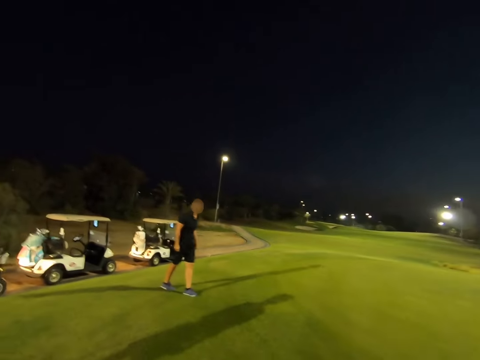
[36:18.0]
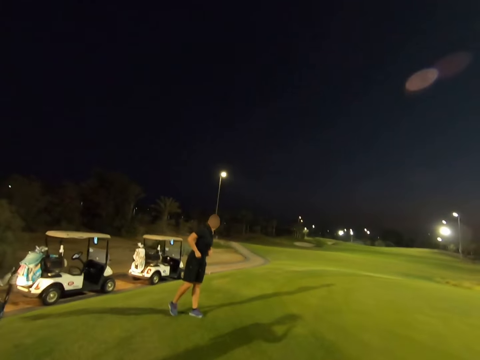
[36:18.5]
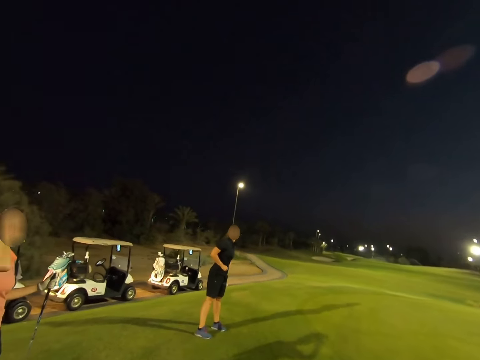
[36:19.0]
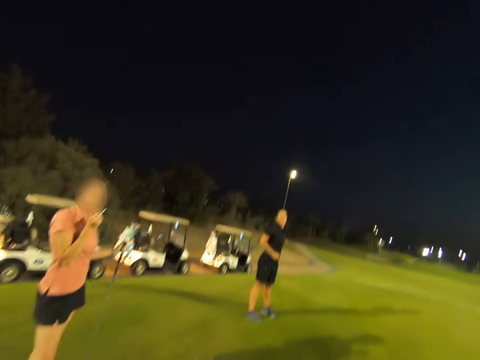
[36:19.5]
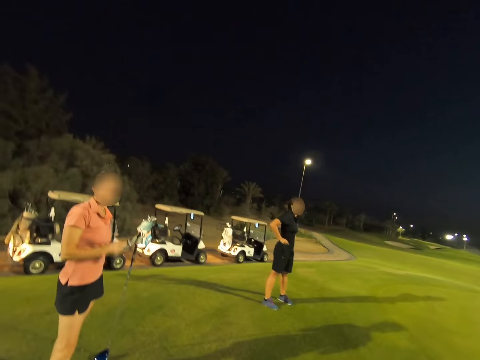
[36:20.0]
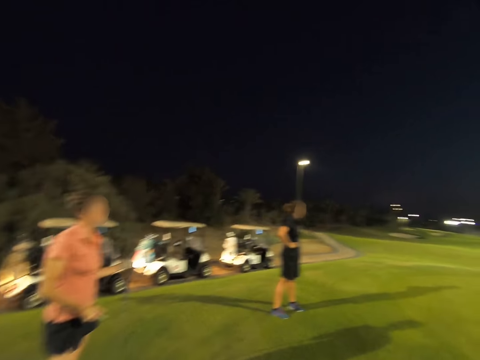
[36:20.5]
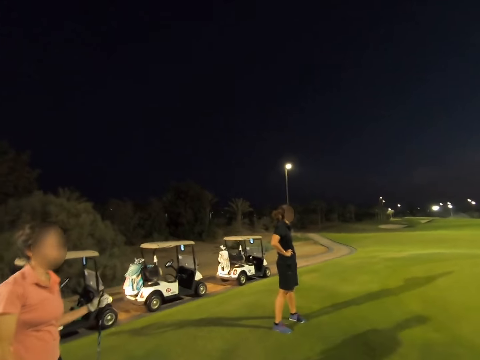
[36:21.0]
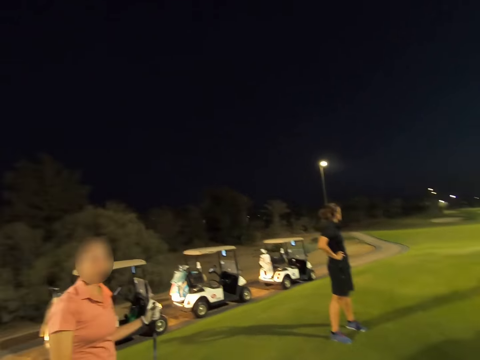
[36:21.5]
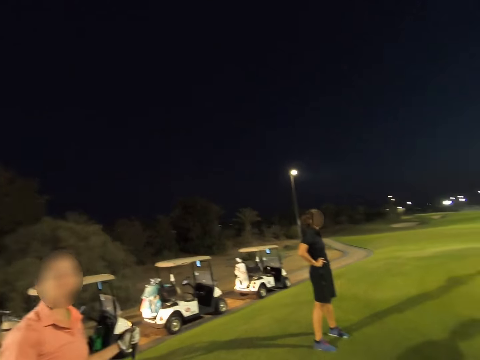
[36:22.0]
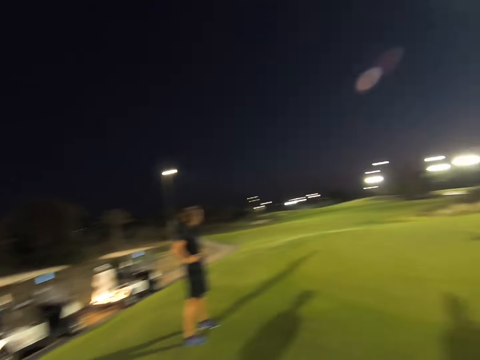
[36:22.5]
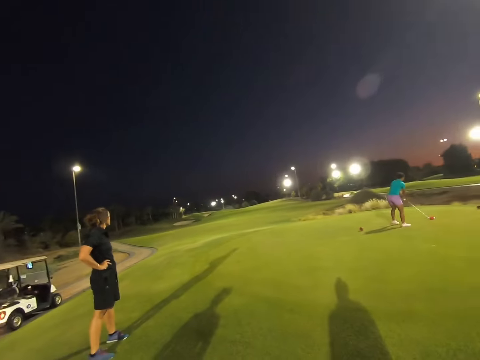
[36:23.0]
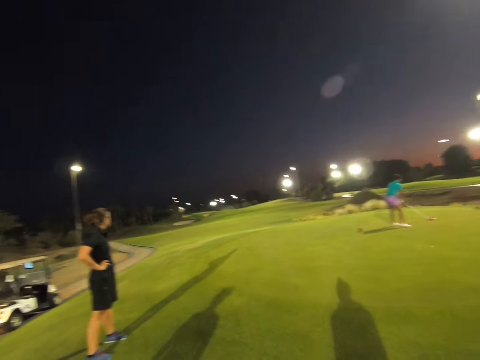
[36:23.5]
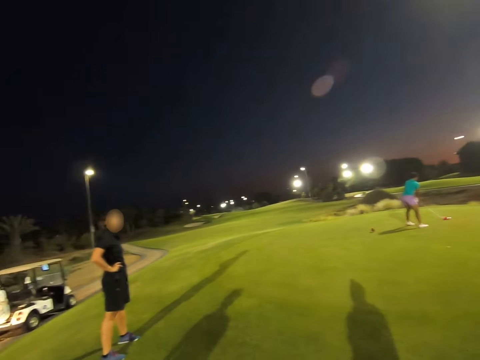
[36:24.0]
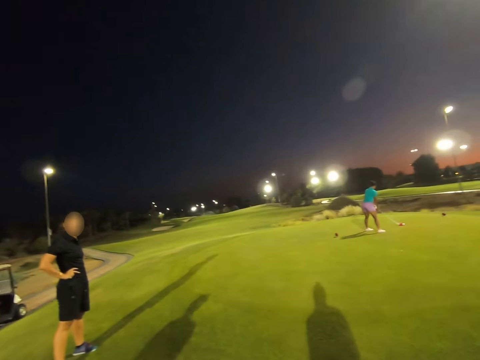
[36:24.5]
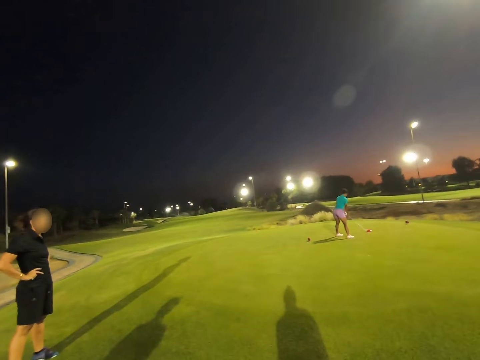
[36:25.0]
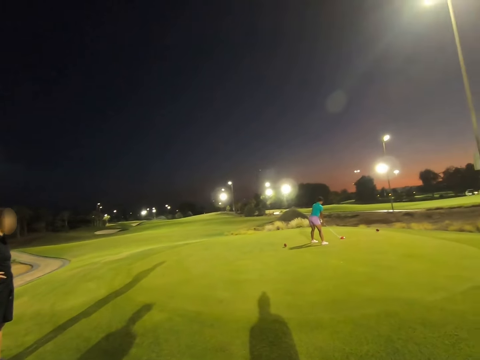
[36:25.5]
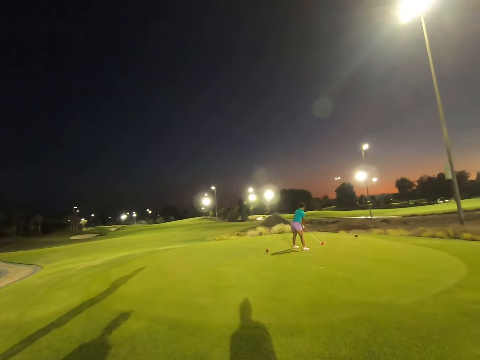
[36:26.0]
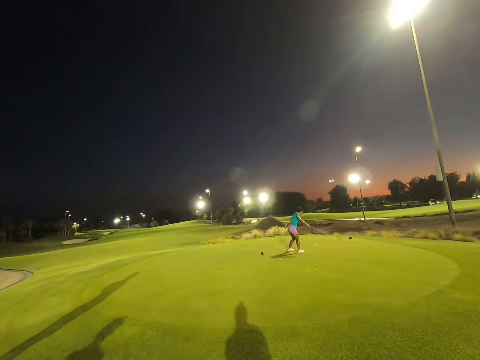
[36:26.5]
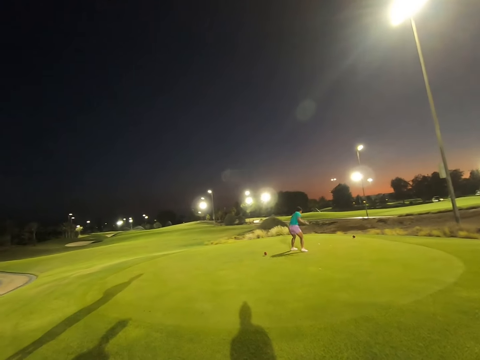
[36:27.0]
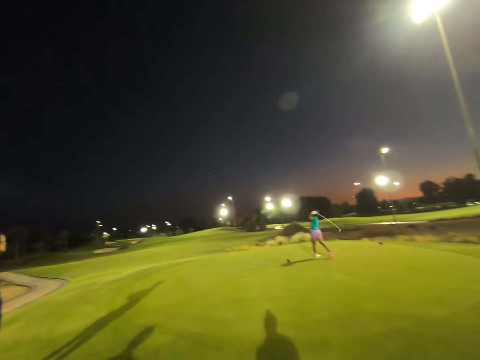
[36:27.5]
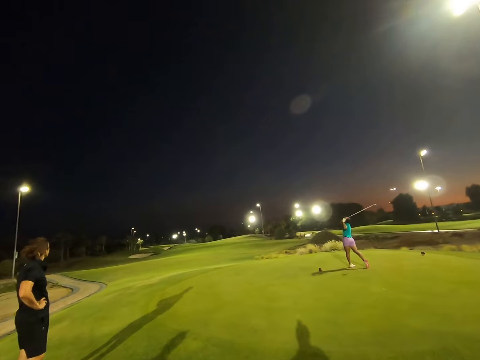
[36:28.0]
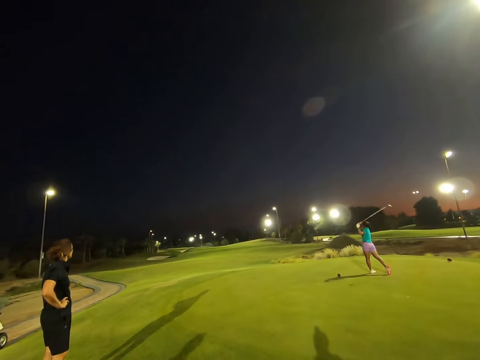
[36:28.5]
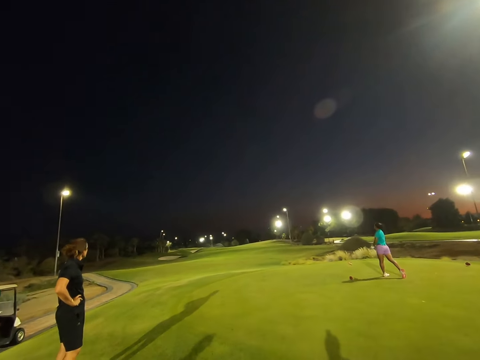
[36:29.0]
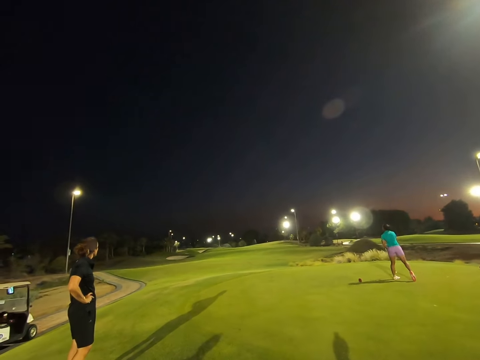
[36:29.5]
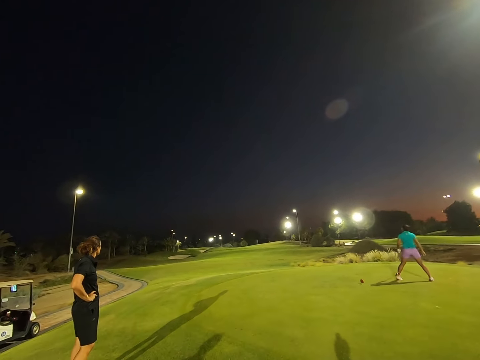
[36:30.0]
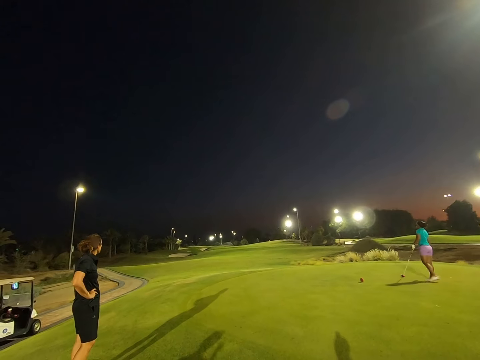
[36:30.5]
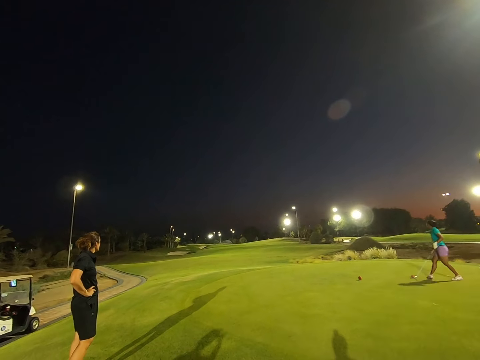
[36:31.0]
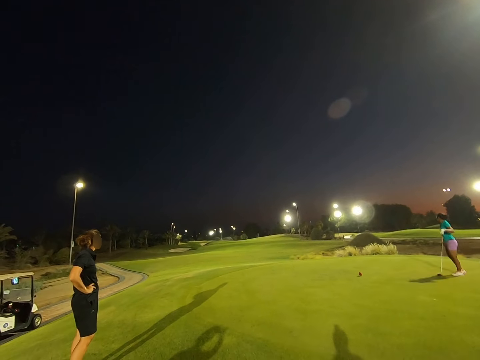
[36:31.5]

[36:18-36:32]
A woman smokes a cigar. Another woman hits the ball.

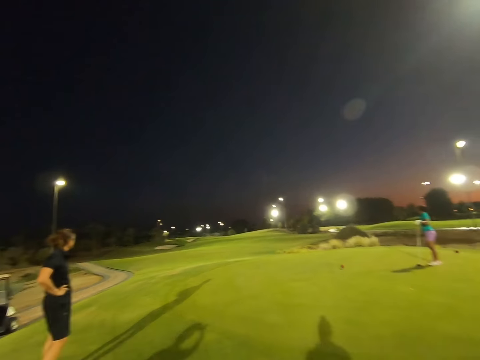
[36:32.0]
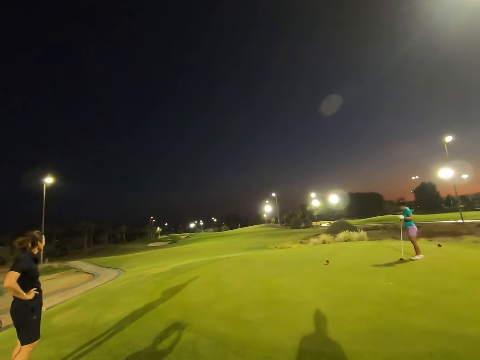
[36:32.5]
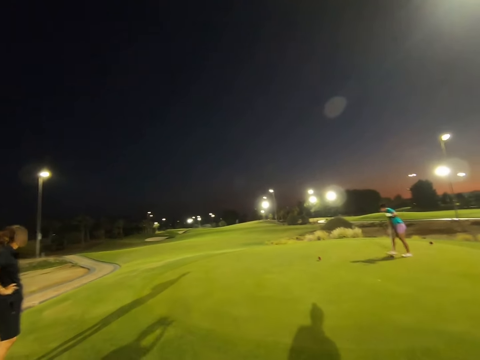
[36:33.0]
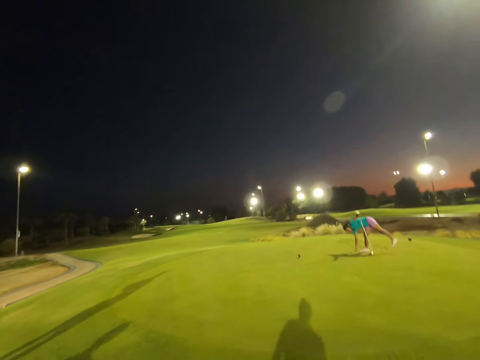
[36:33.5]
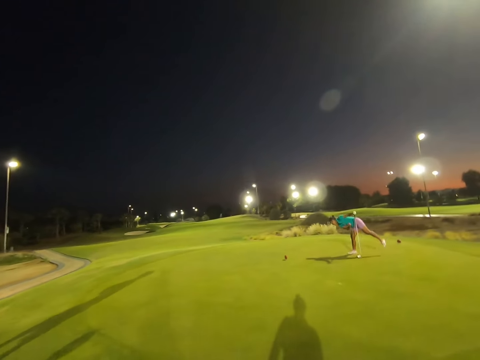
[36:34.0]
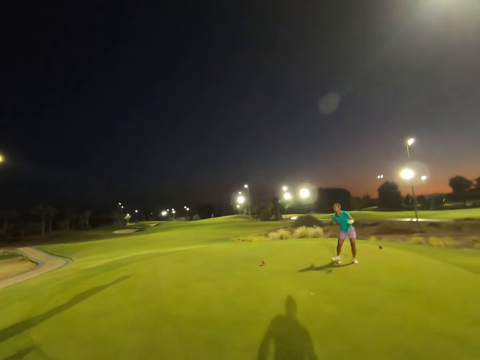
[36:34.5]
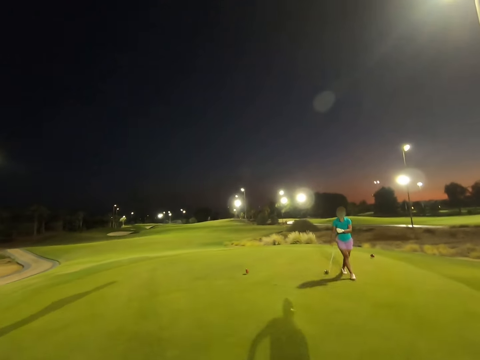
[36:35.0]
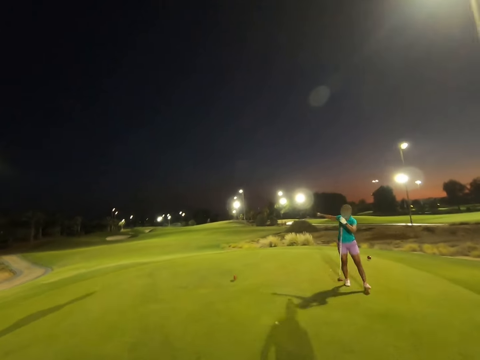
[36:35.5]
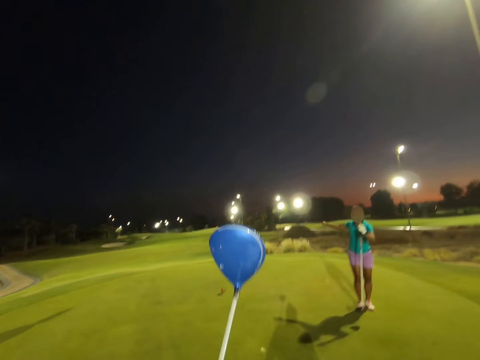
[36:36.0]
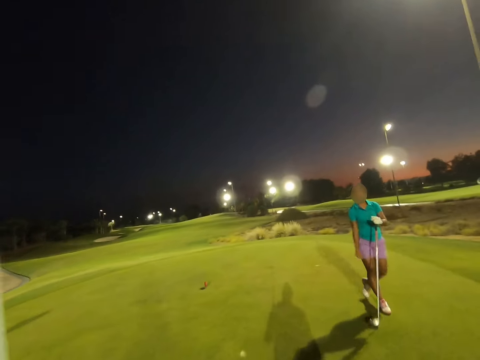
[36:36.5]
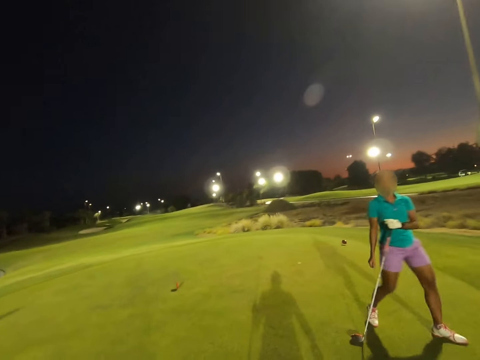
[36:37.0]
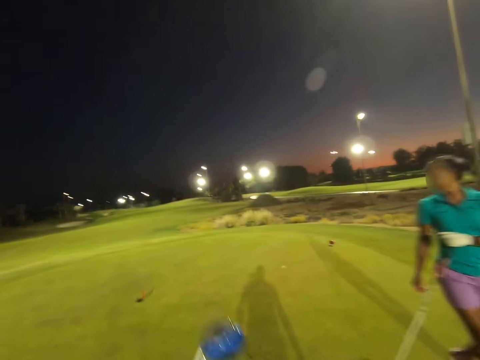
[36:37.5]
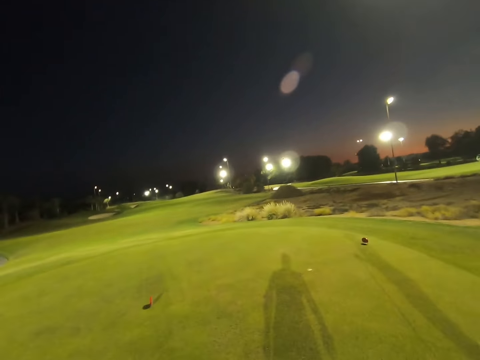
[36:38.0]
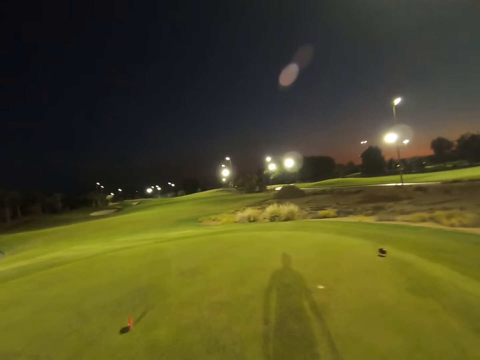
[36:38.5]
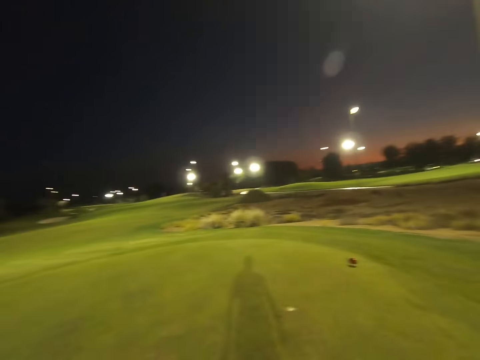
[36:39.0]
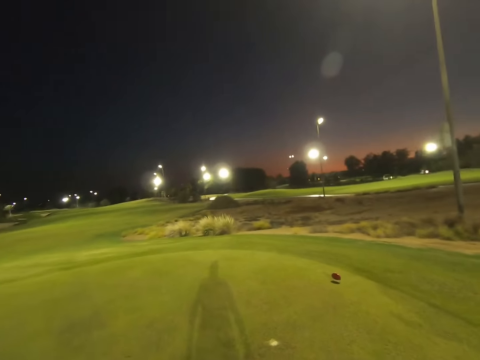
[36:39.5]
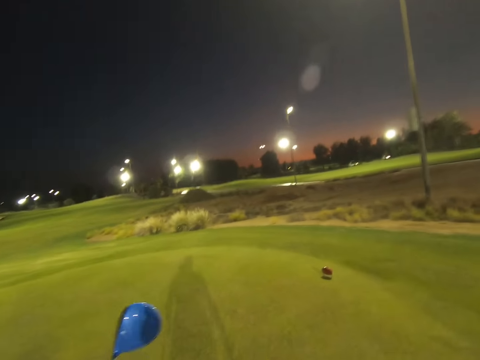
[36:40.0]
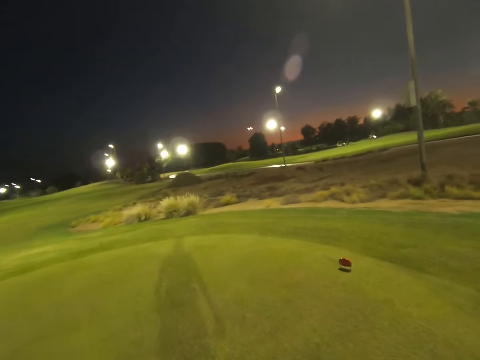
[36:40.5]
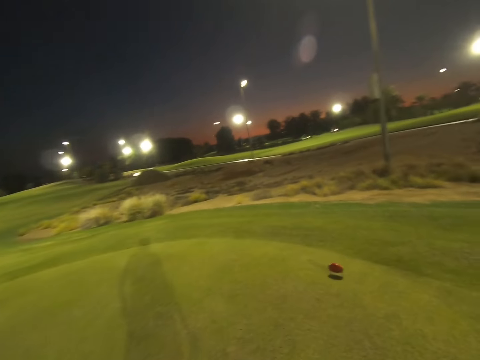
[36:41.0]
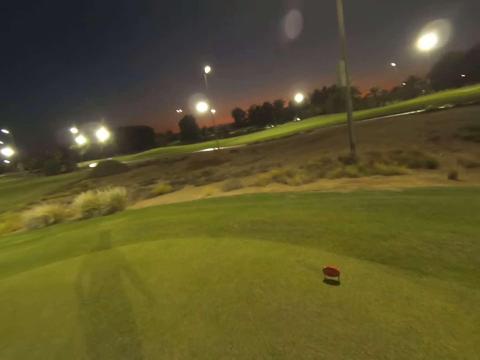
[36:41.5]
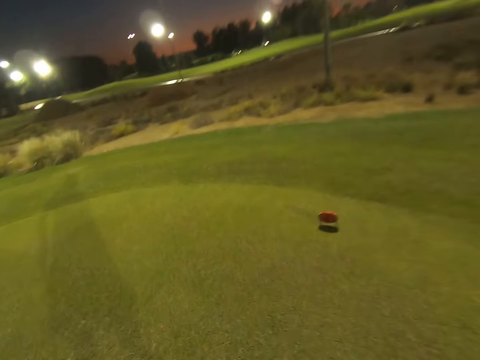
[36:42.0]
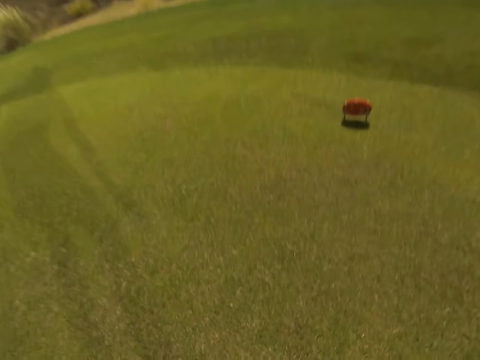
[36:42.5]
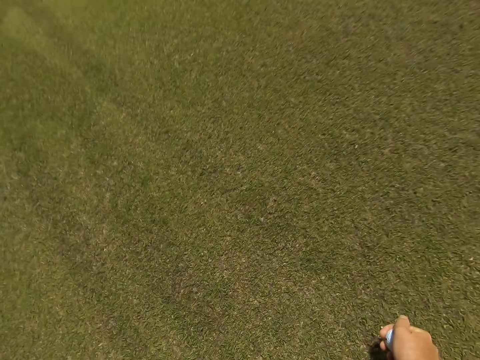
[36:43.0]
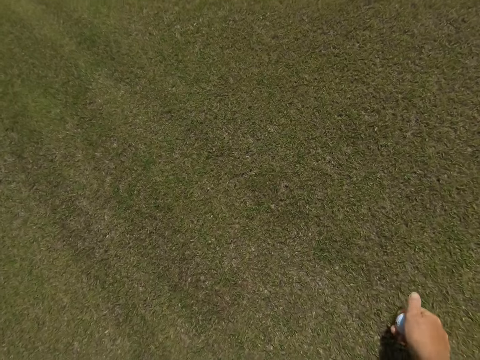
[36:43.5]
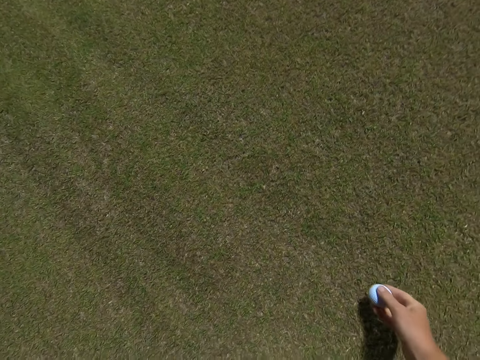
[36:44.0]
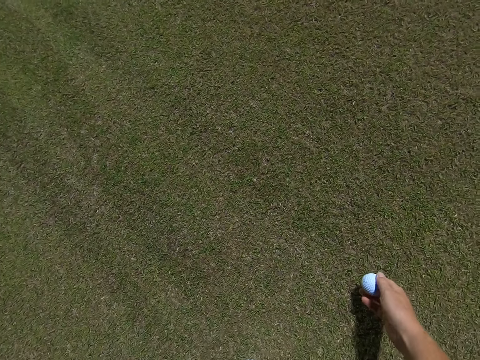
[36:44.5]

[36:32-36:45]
A woman bends over on the ground. The camera wearer walks towards the golf. They play the golf. They place a ball on the ground.
